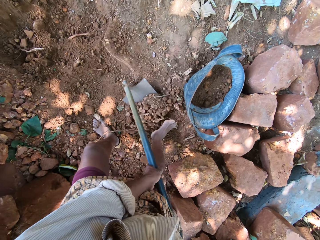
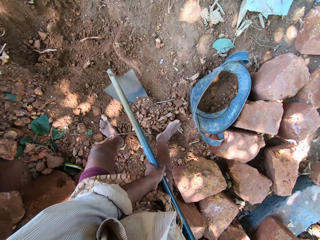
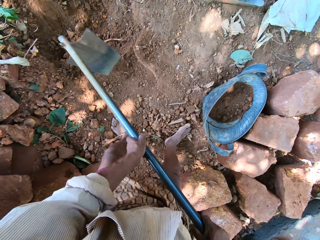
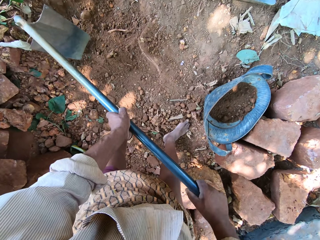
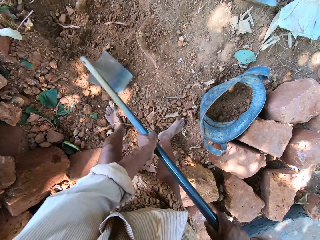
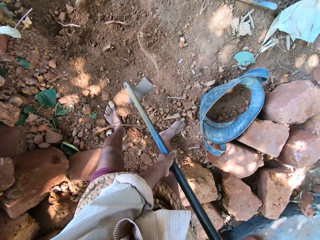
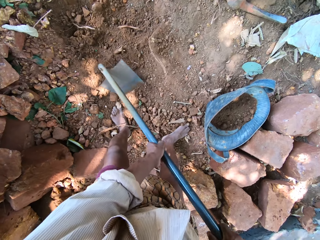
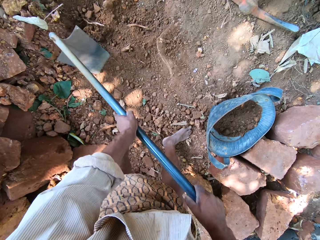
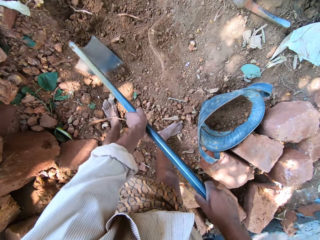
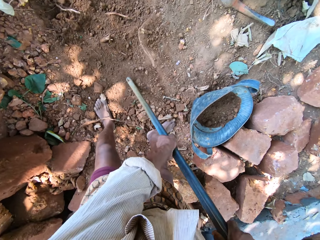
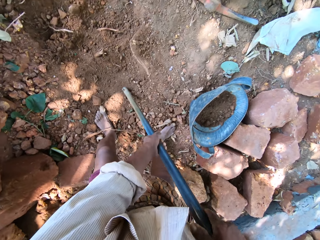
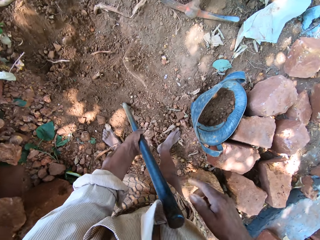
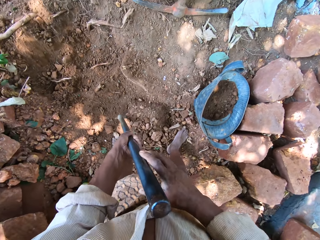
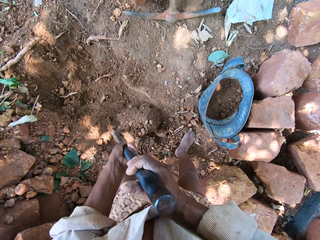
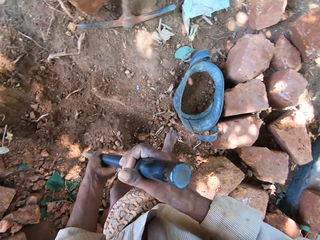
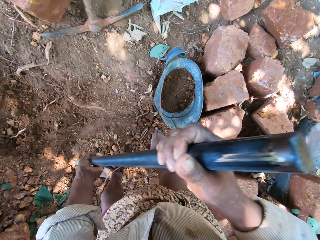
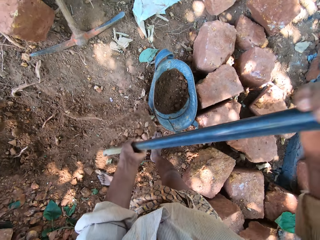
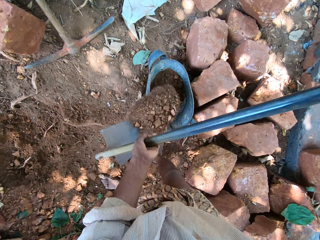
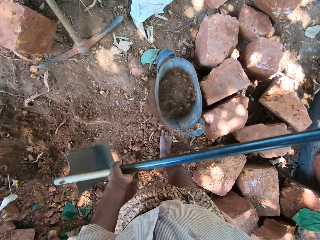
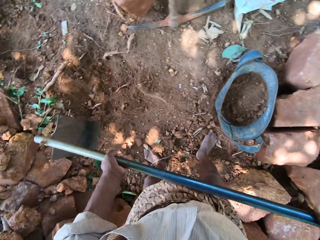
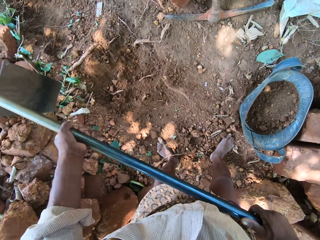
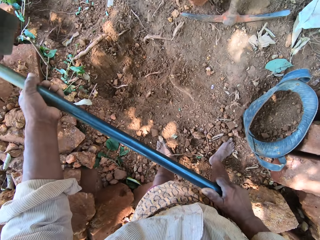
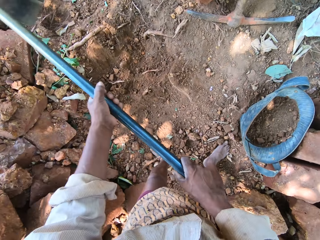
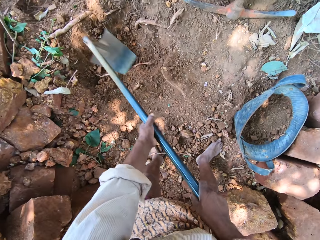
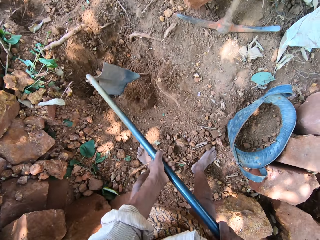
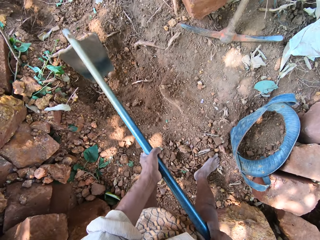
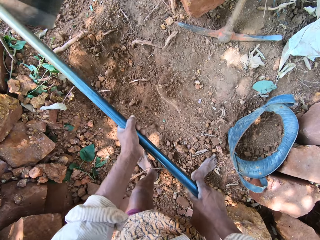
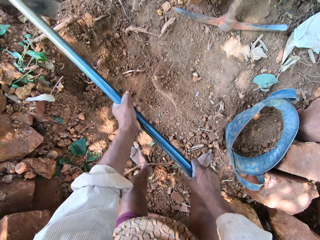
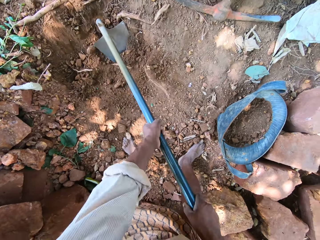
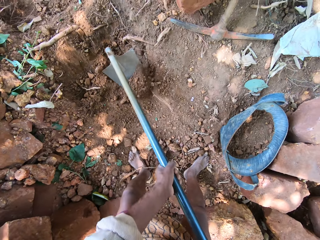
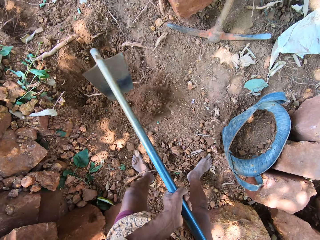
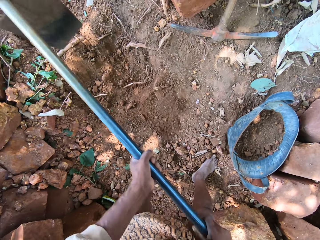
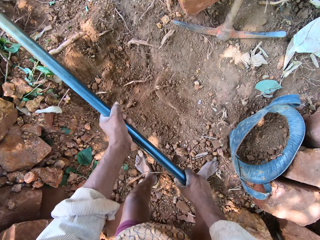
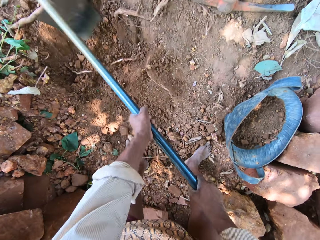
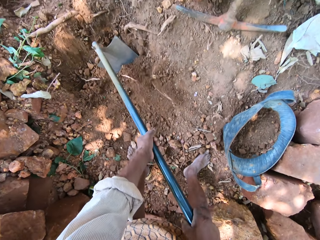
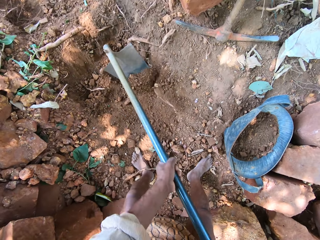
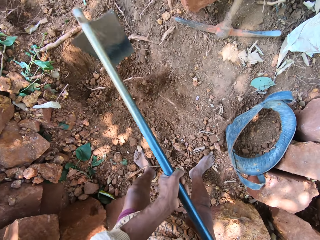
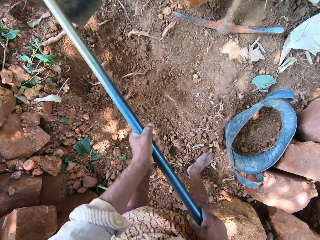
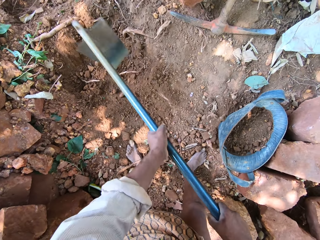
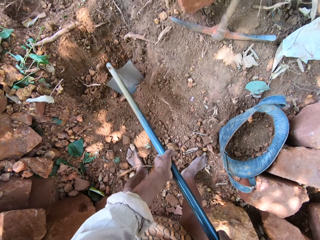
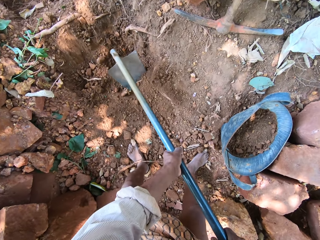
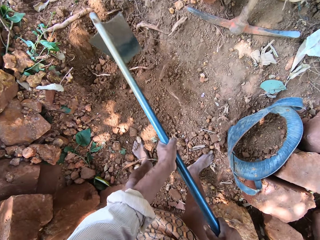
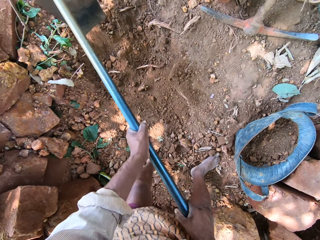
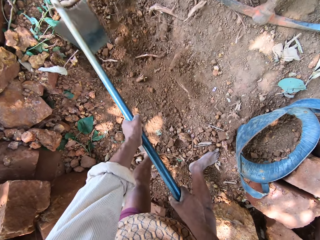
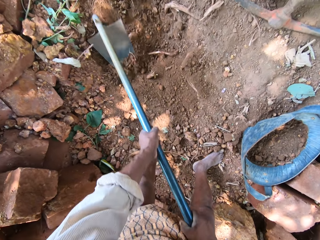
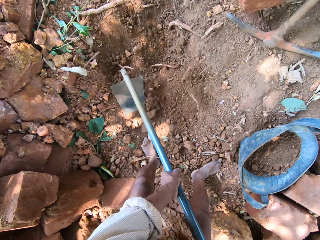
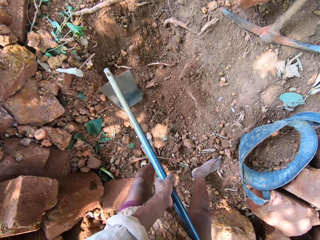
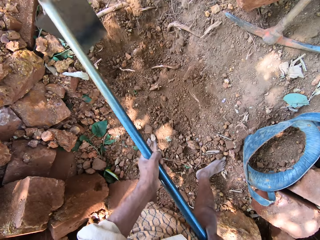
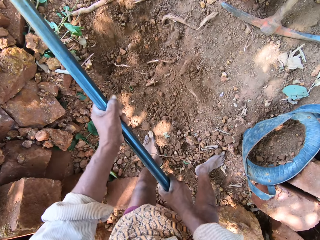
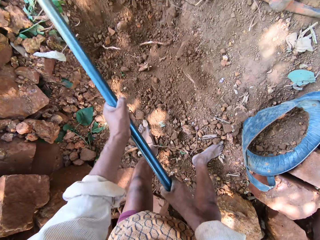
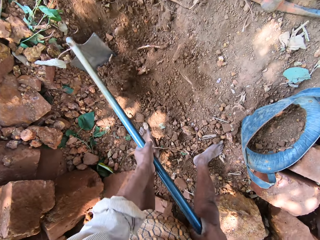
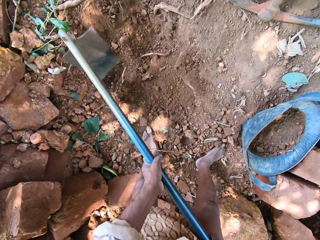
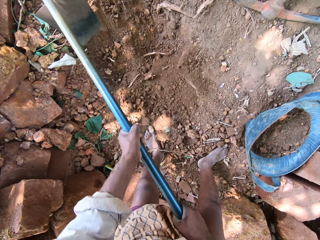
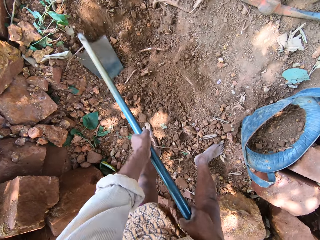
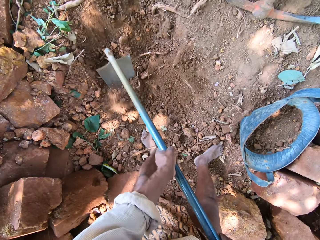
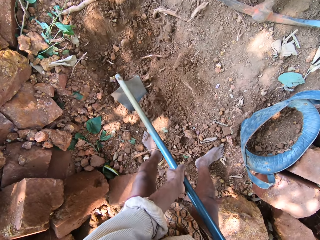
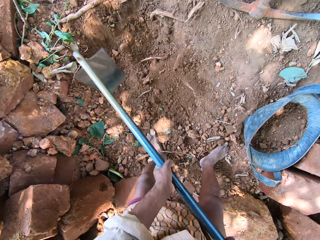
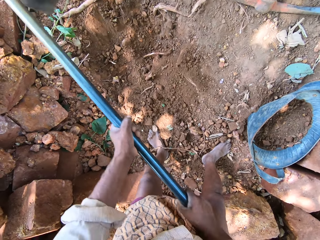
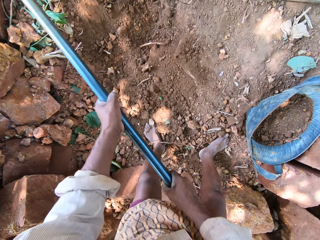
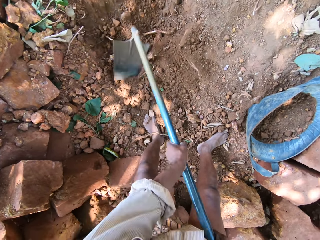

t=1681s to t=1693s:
The camera wearer scoops coarse sand from the ground with the hoe in his hands. He dumps the coarse sand in the hoe in his hands into the bag of coarse sand on the ground. He excavates the ground with the hoe in his hands.

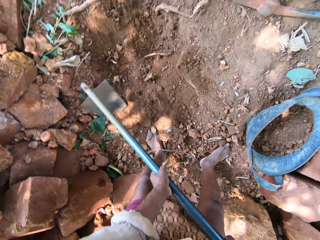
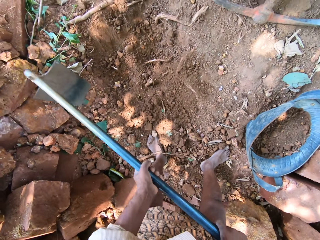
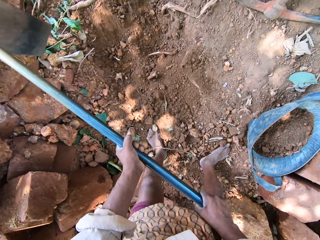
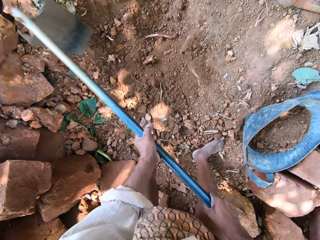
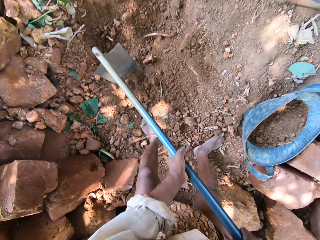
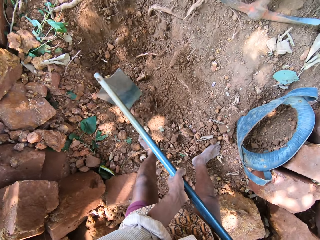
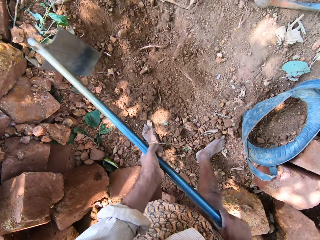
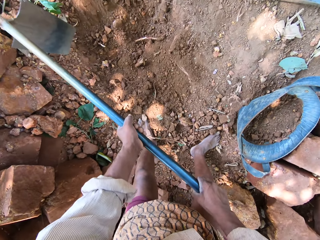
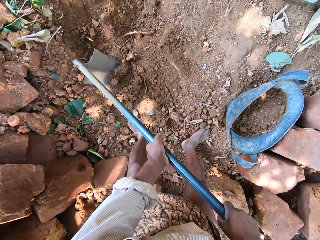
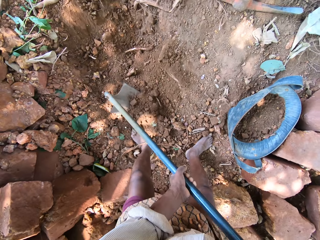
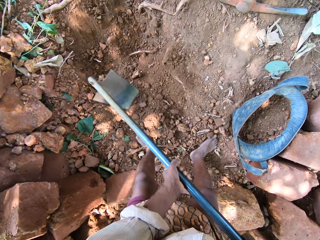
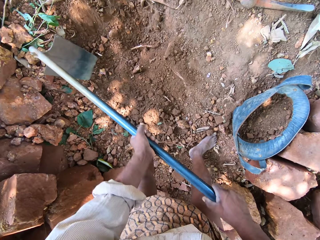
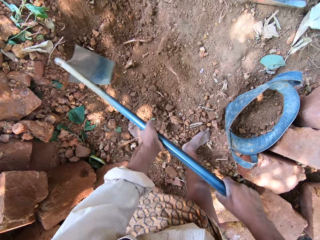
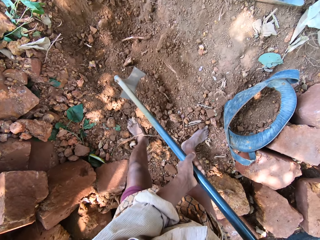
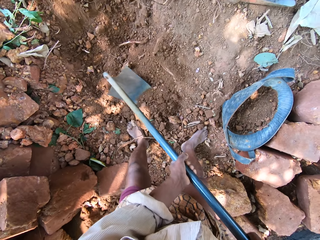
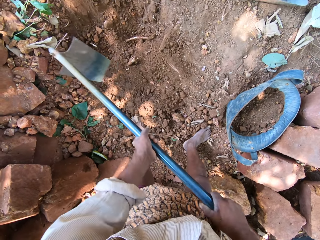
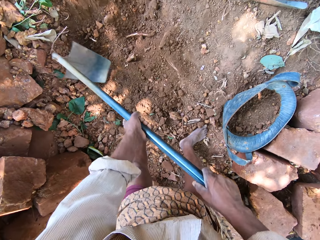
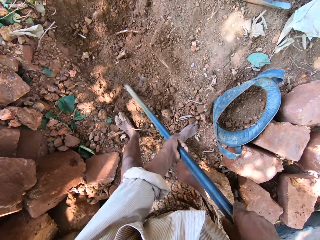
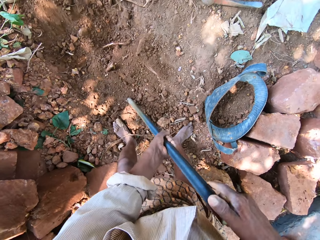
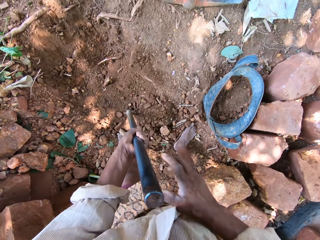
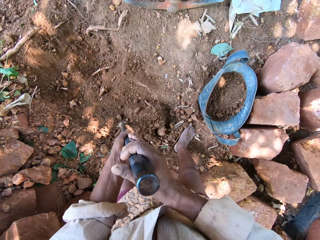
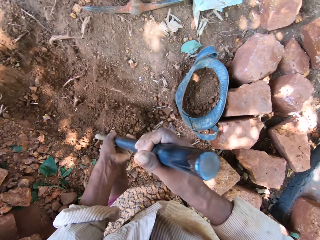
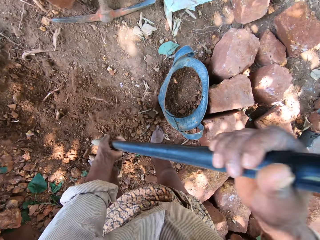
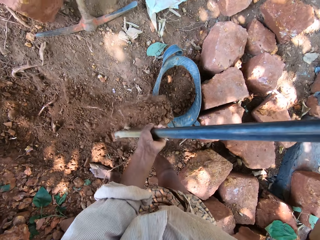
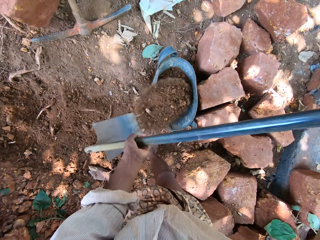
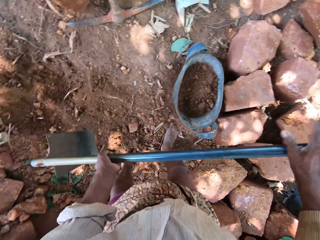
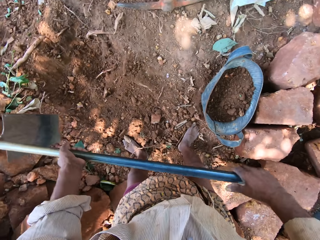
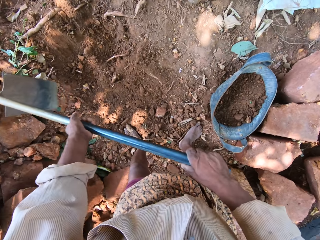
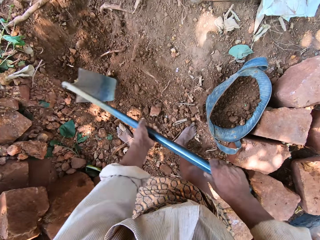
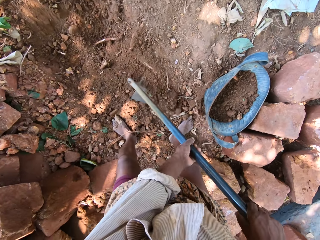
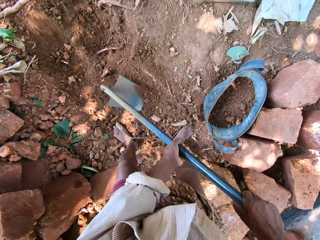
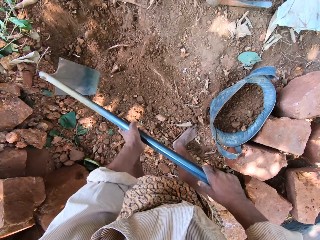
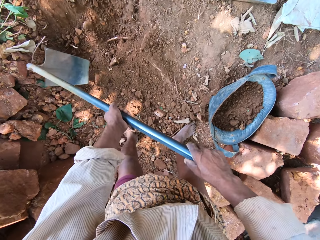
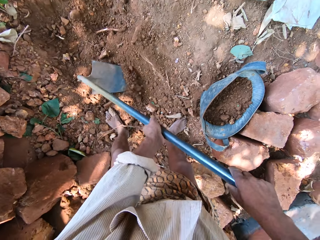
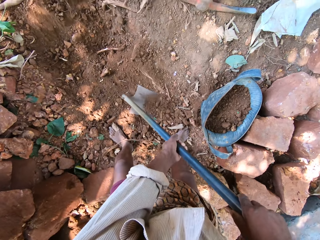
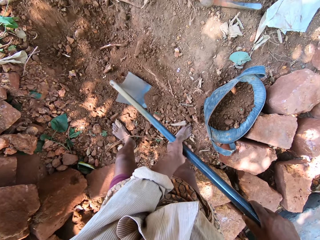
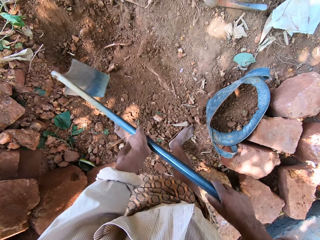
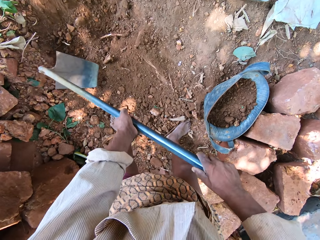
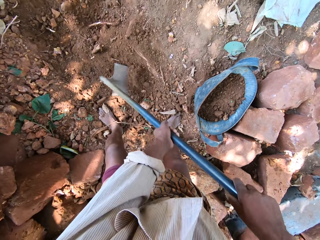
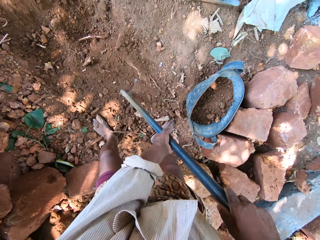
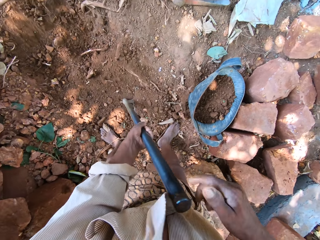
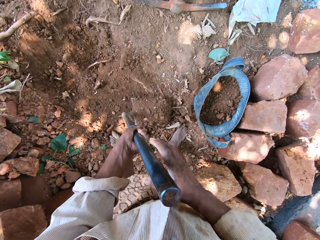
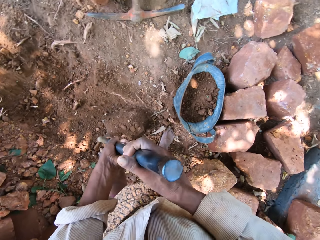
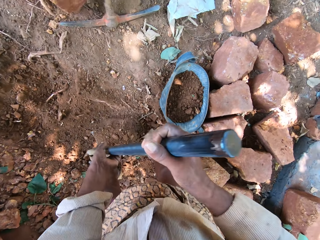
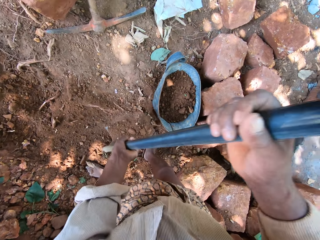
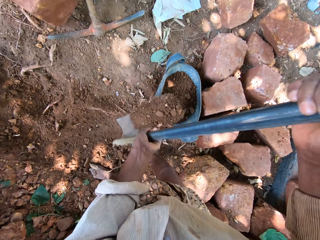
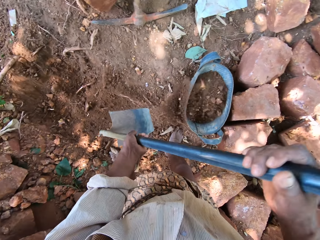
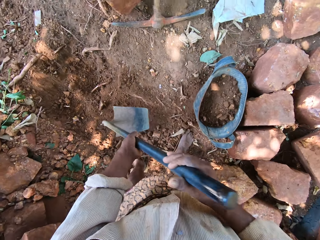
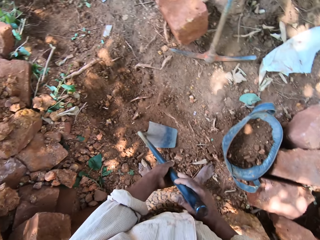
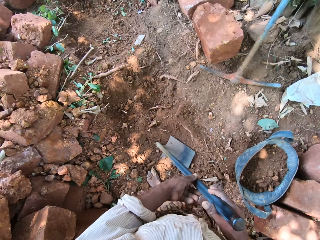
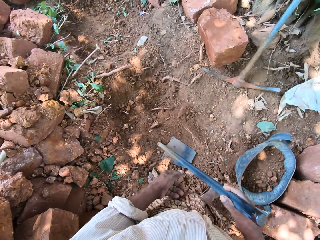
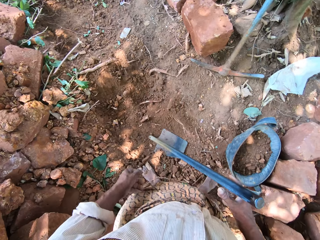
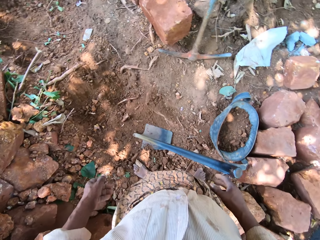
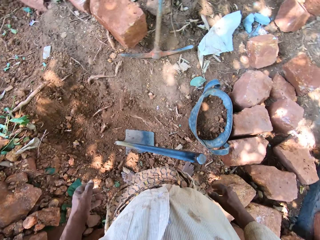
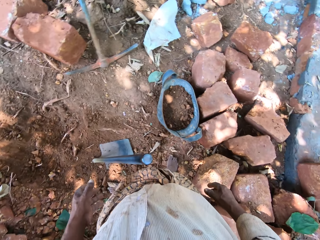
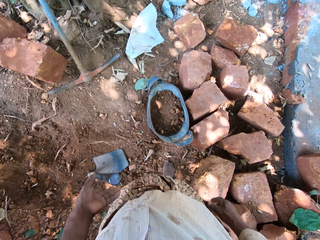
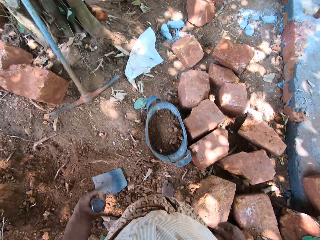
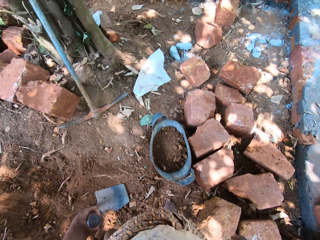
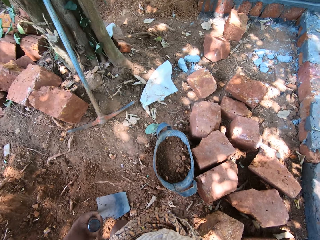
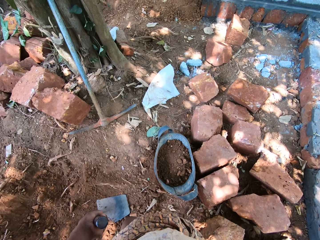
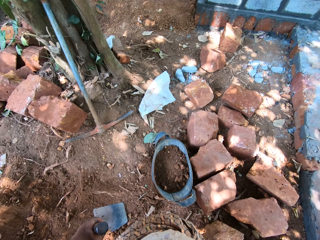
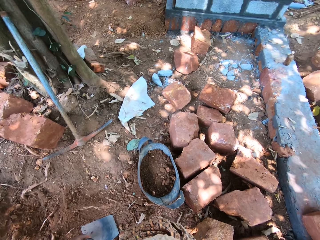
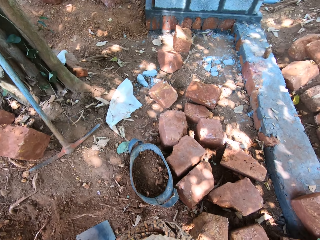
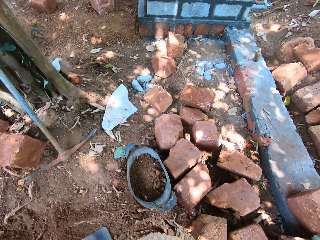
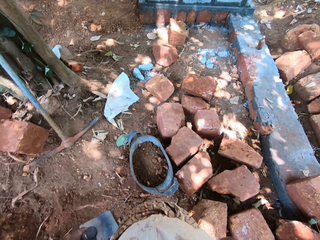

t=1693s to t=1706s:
The camera wearer scoops coarse sand from the ground with the hoe in his hands. He dumps the coarse sand in the hoe in his hands into the bag of coarse sand on the ground. He excavates the ground with the hoe in his hands. He scoops coarse sand from the ground with the hoe in his hands. He dumps the coarse sand in the hoe in his hands into the bag of coarse sand on the ground. He drops the hoe in his hands on the ground. He removes his hands from the hoe on the ground. He stares around the construction site.
